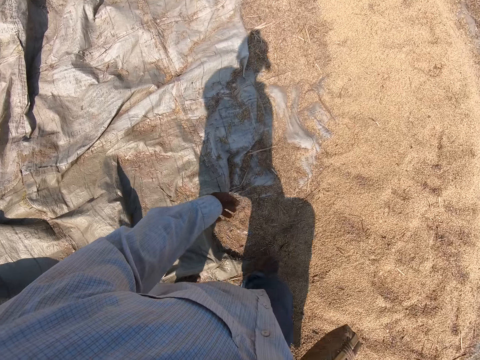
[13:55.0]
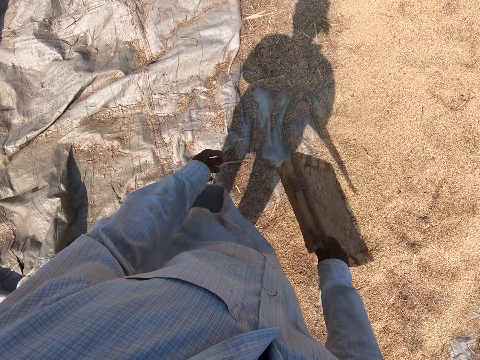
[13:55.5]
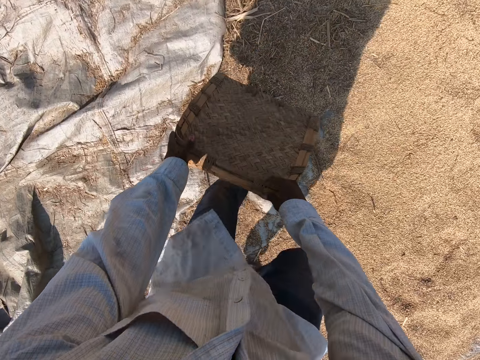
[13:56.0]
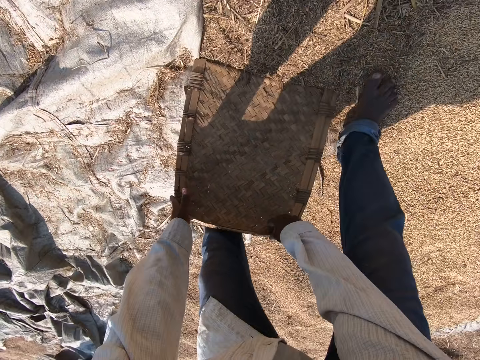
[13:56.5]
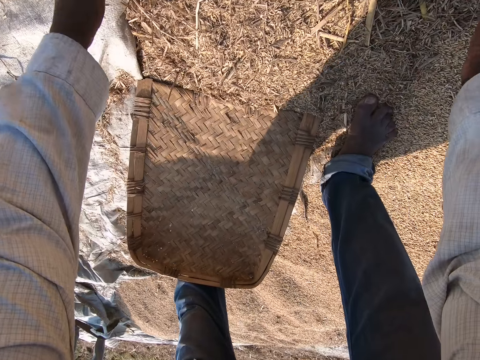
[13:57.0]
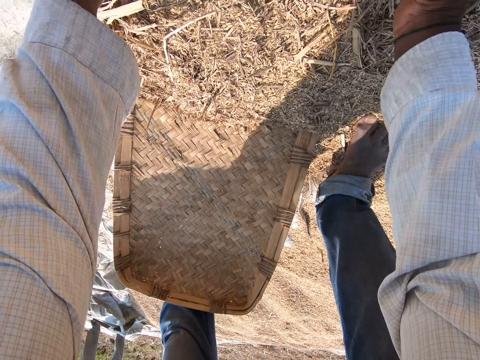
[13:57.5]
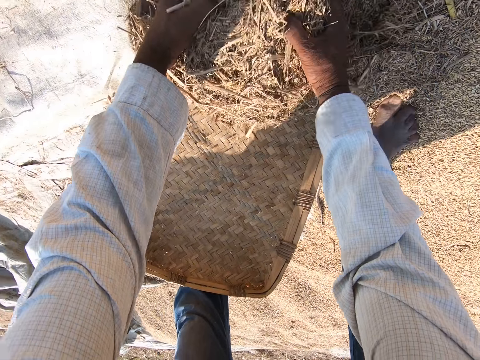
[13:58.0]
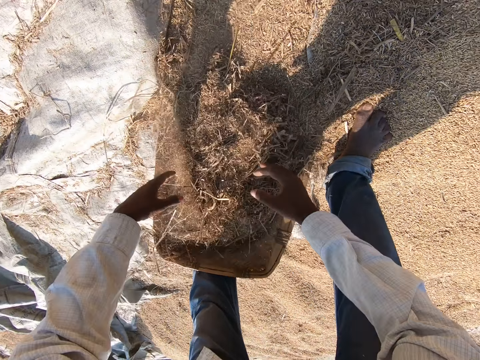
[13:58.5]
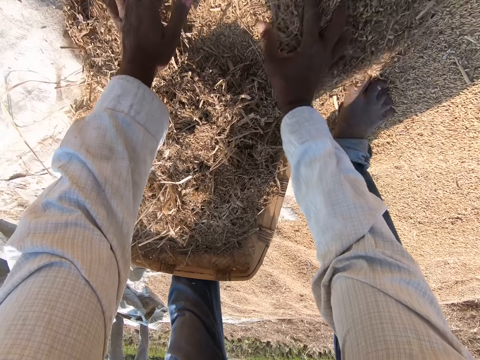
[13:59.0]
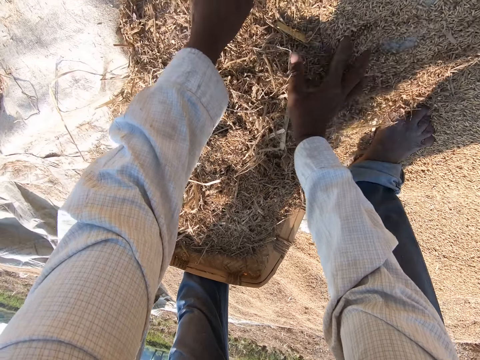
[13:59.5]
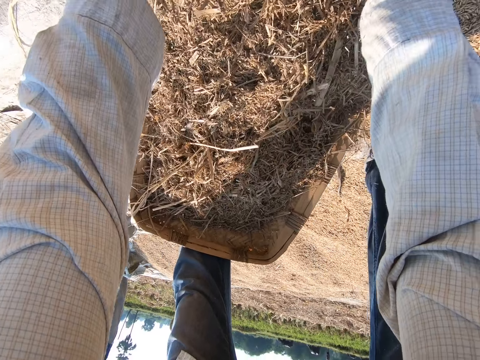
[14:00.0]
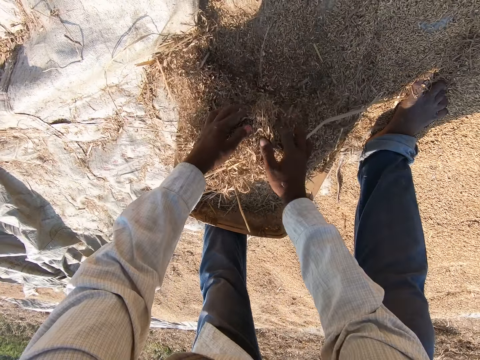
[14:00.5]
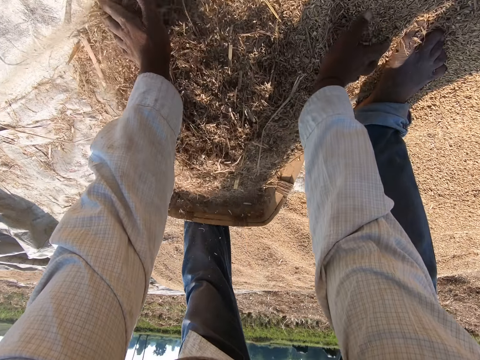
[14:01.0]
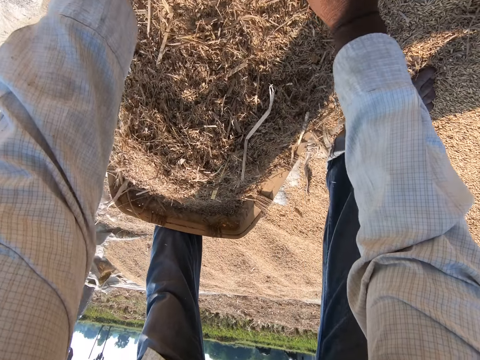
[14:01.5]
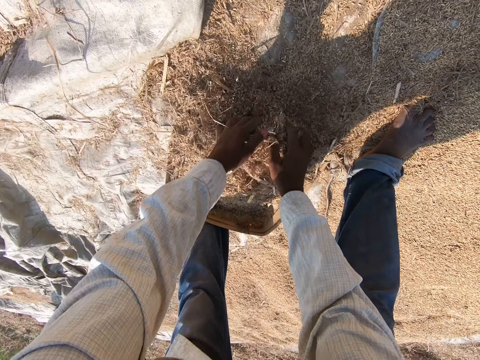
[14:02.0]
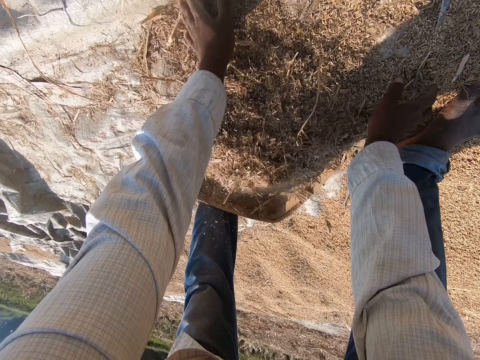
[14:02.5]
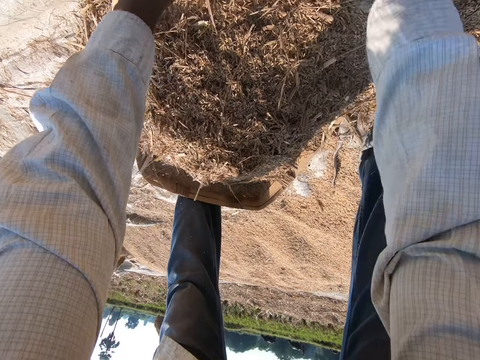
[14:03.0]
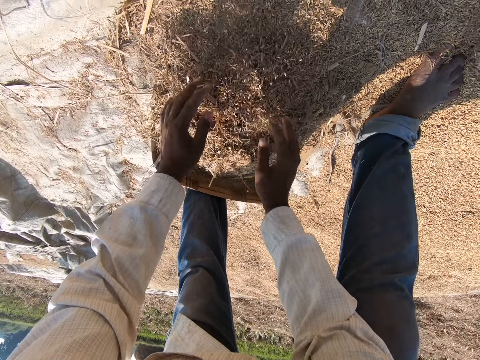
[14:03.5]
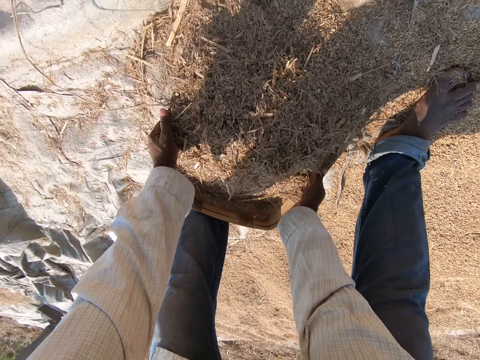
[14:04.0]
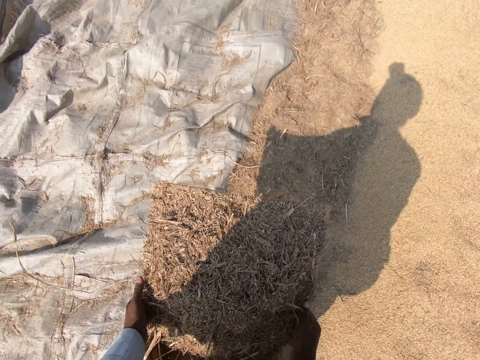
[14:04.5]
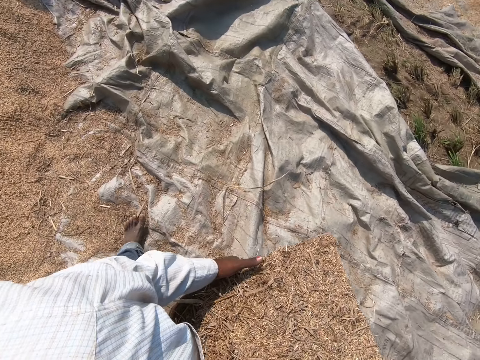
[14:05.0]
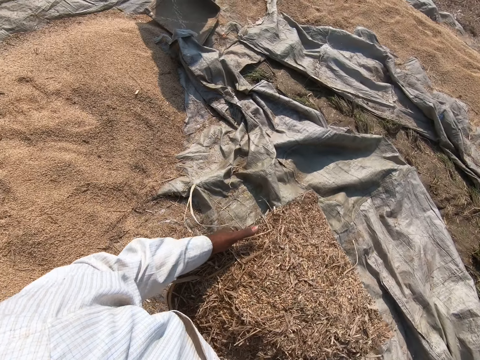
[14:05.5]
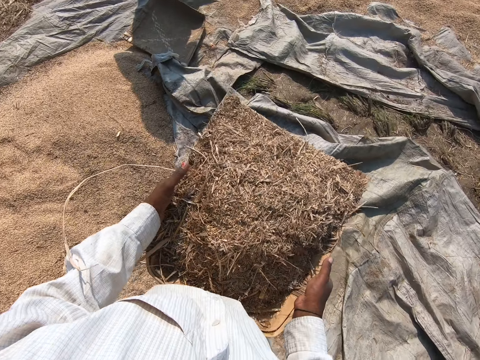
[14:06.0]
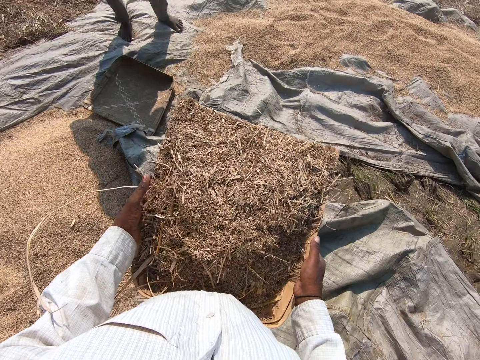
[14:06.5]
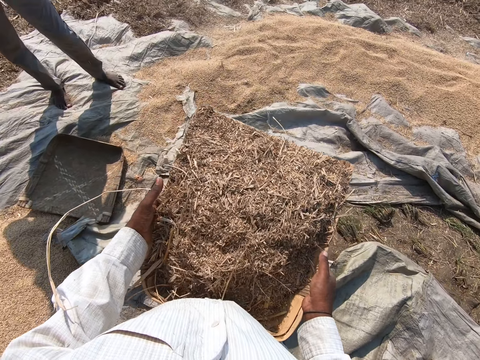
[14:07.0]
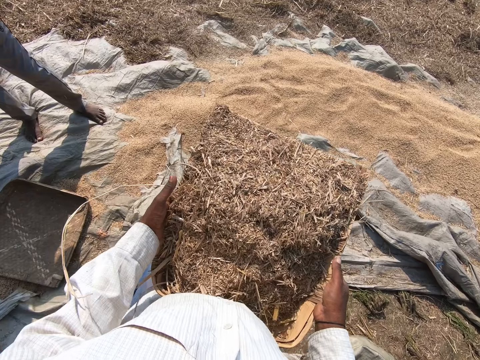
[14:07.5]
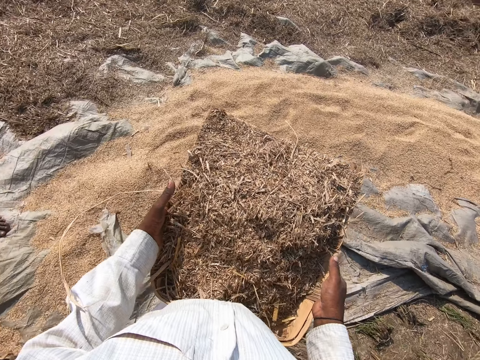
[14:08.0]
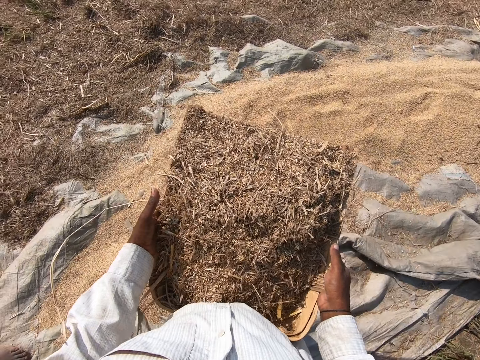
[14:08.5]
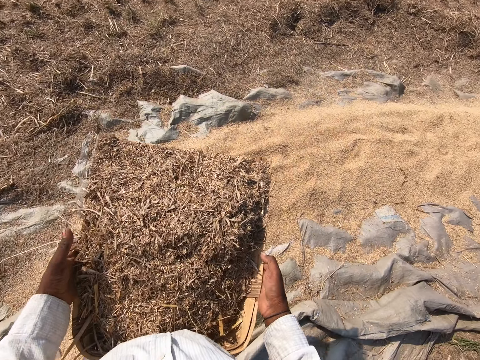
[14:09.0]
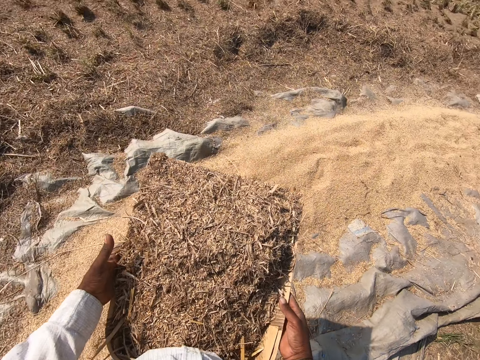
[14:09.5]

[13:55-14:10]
The camera wearer bends down. He places the winnowing basket or tray basket on the sack. He puts the dry grass on the winnowing basket. He packs the sheaves. He carries the tray basket. He picks up the winnowing basket and stands up. He walks with the winnowing basket in his hands. He talks.

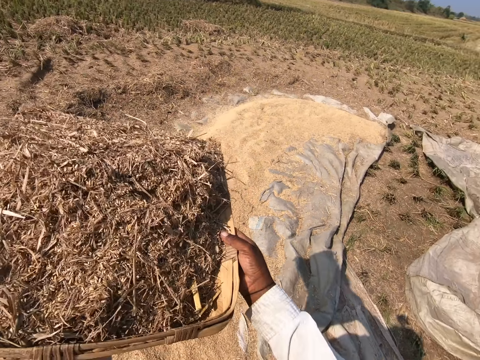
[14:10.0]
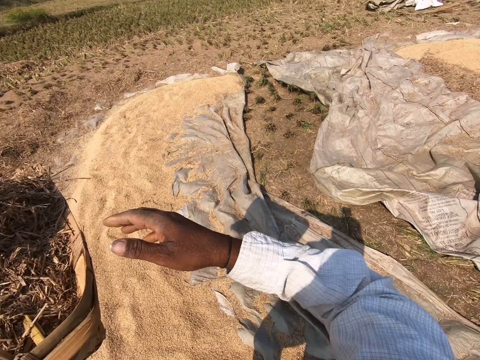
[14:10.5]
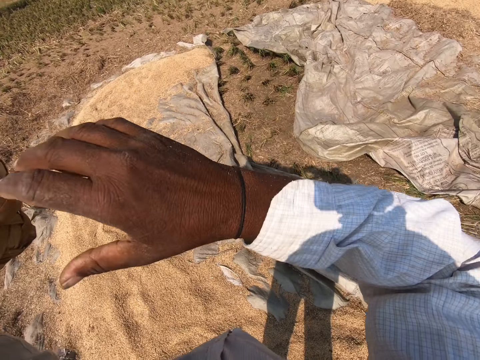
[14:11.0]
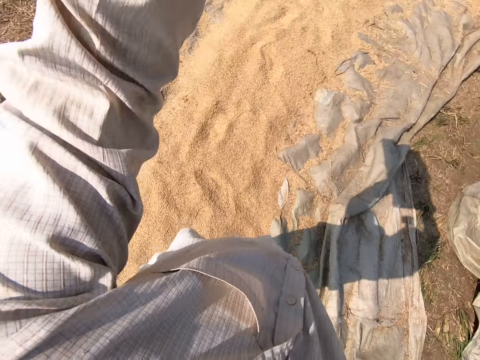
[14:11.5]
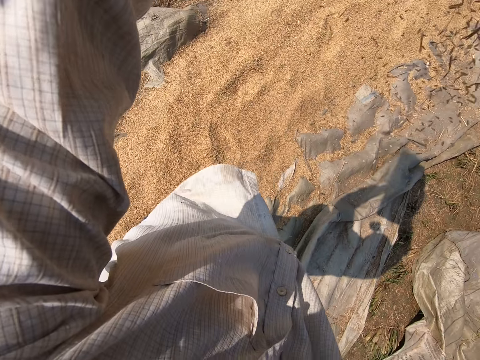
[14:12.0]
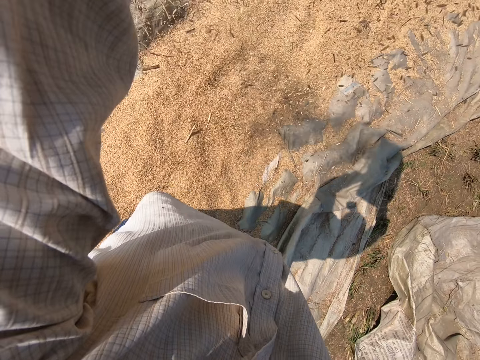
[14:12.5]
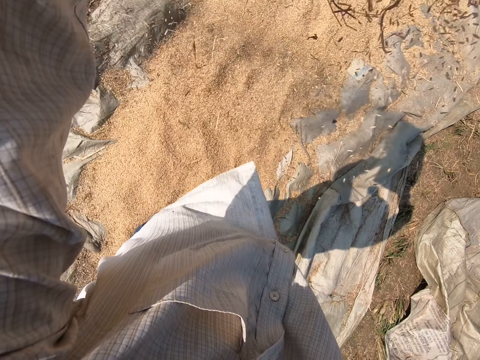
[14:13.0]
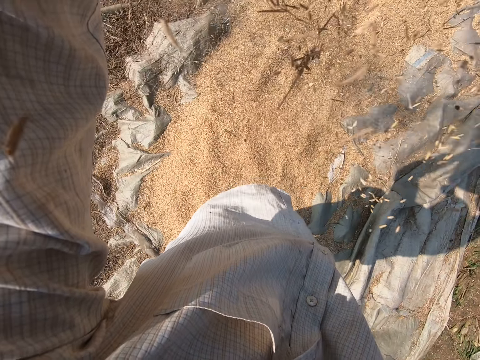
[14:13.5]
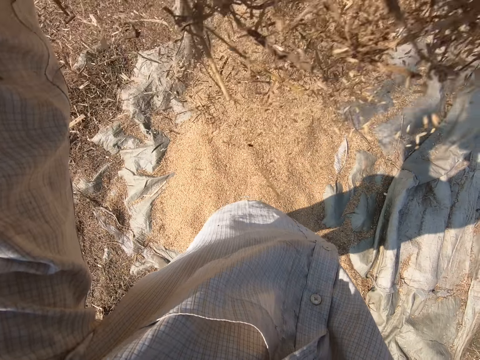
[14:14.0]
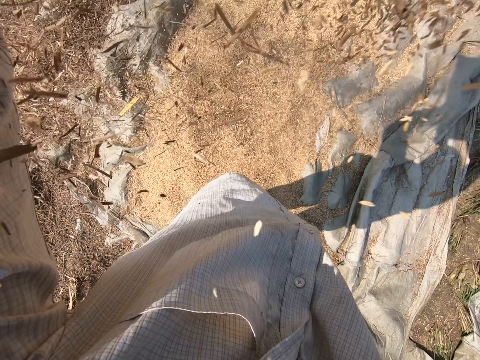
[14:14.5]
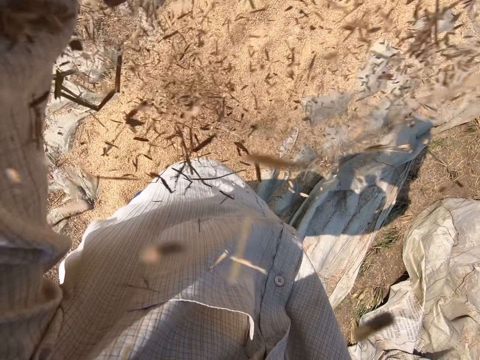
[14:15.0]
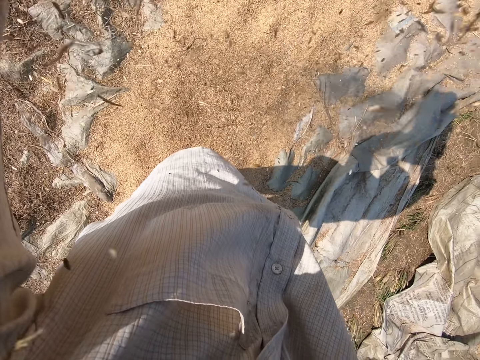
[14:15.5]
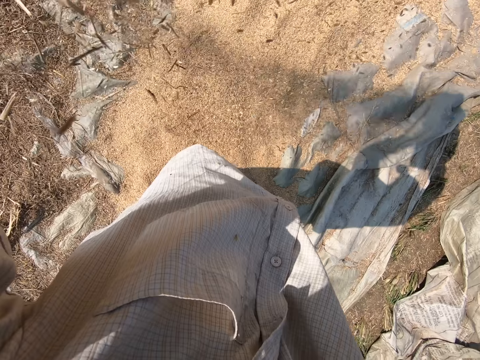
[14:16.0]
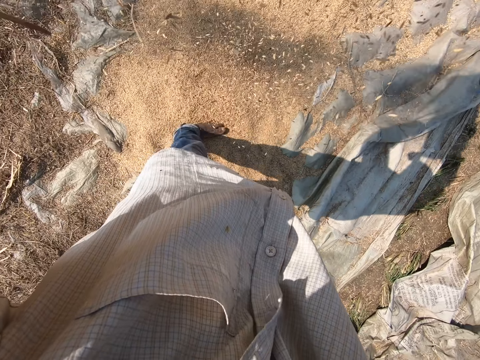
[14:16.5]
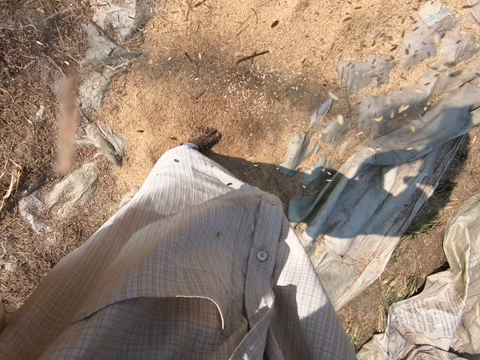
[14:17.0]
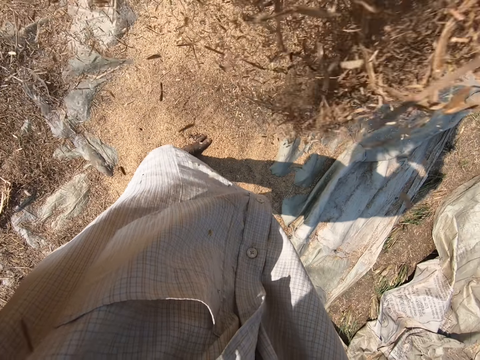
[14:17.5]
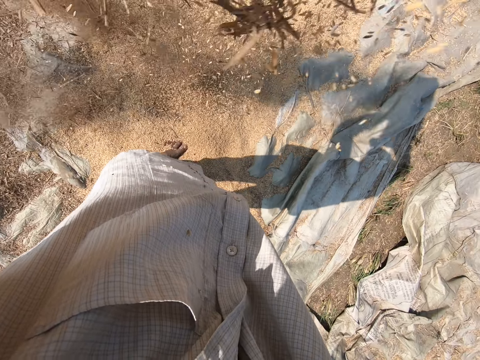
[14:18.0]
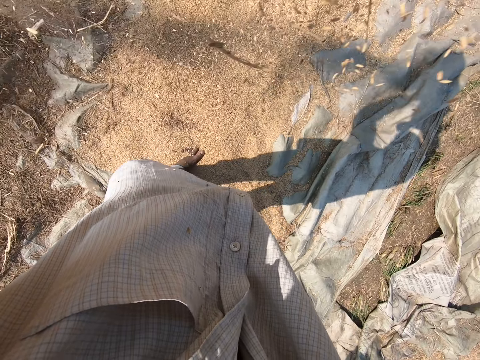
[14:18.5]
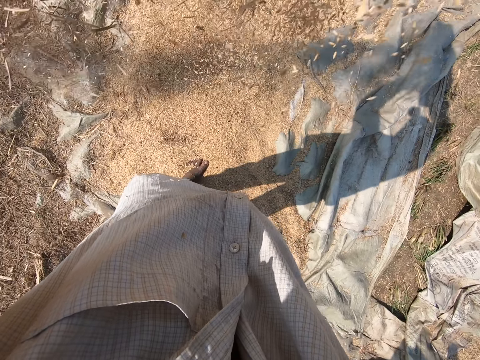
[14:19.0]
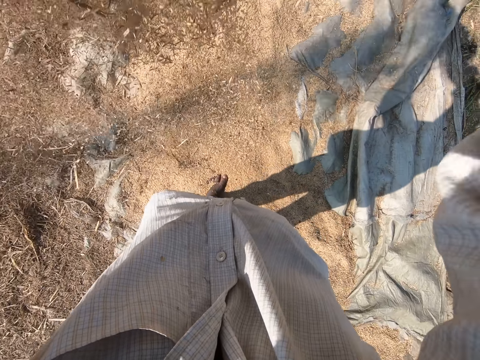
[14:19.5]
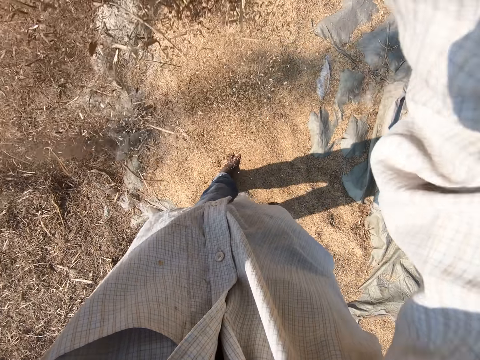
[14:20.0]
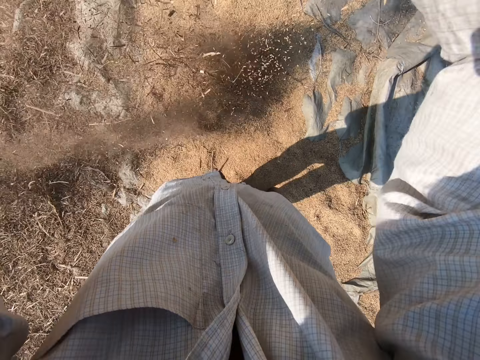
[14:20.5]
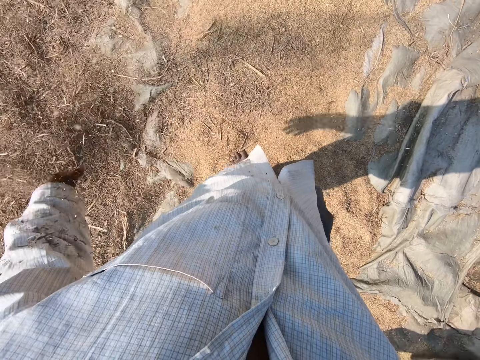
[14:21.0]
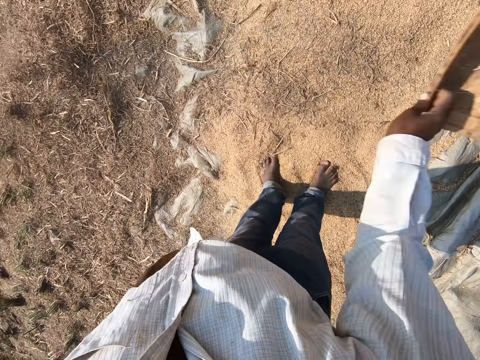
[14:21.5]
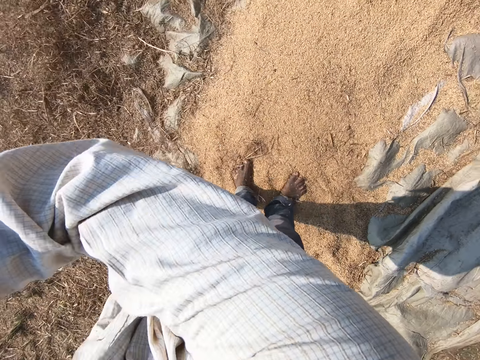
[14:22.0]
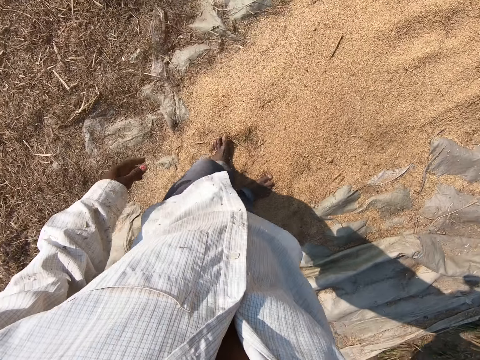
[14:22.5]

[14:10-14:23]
The camera wearer raises the winnowing basket or tray basket and stops. They pour the dry grass in the air. They lower the winnowing basket, blow air in the grains with the winnowing basket, and wave the tray basket.
